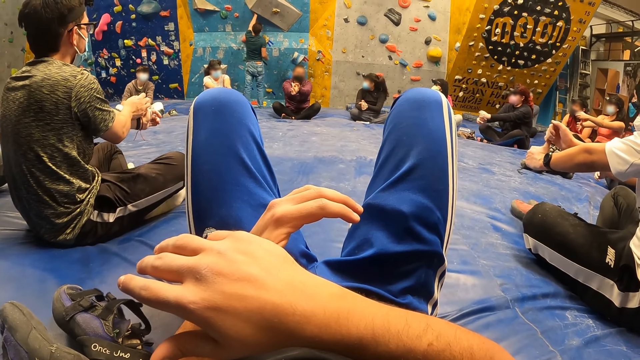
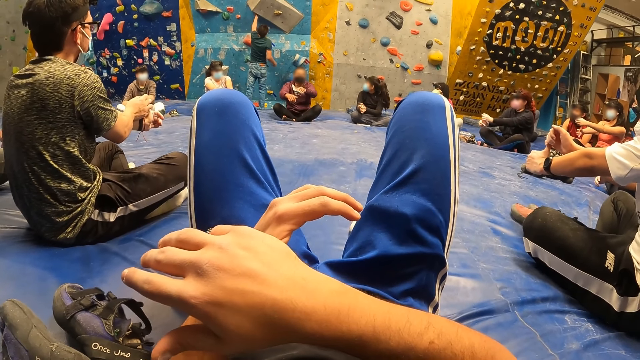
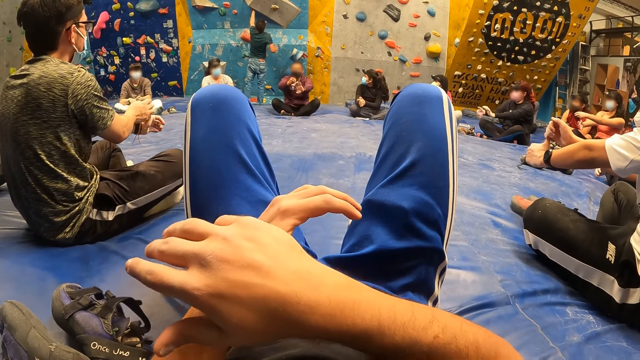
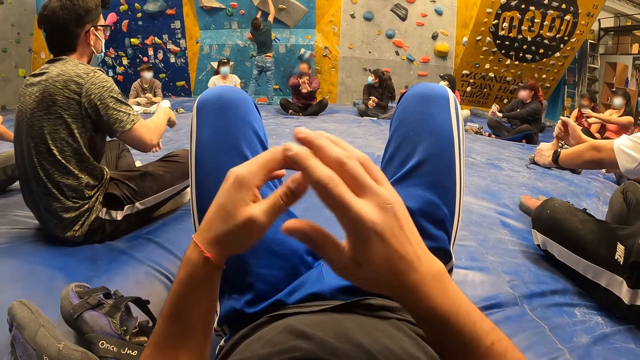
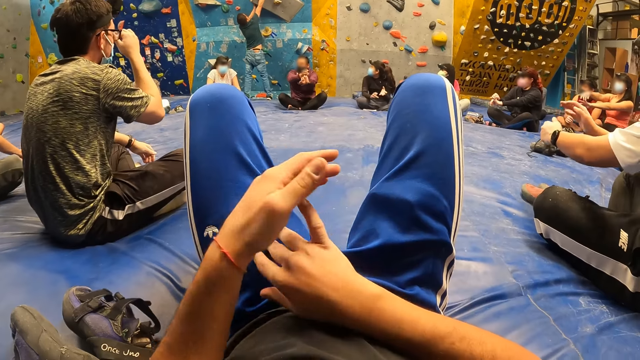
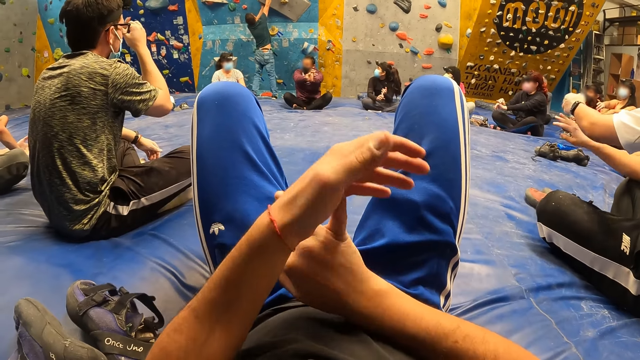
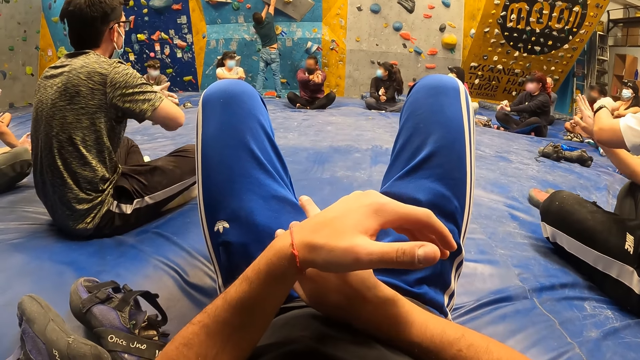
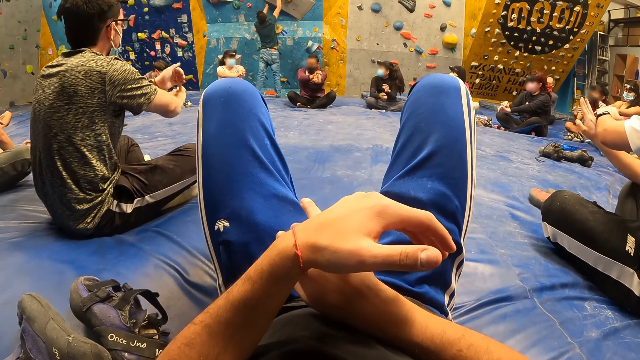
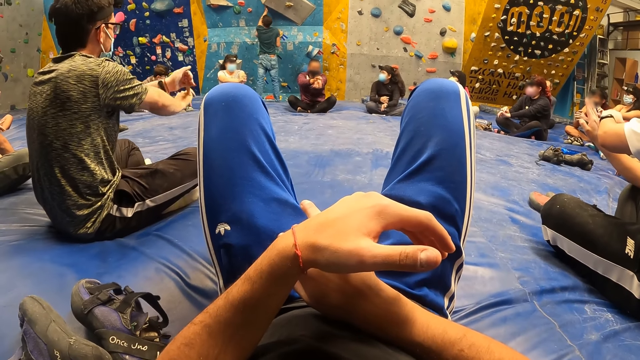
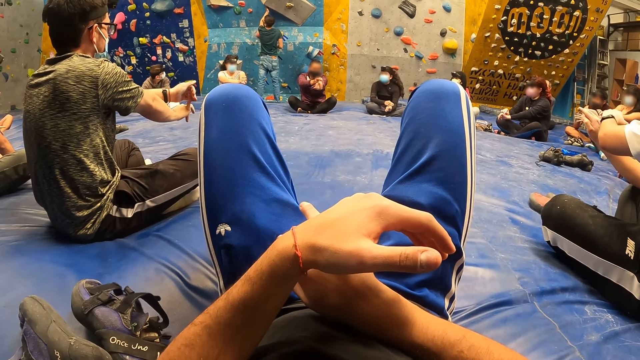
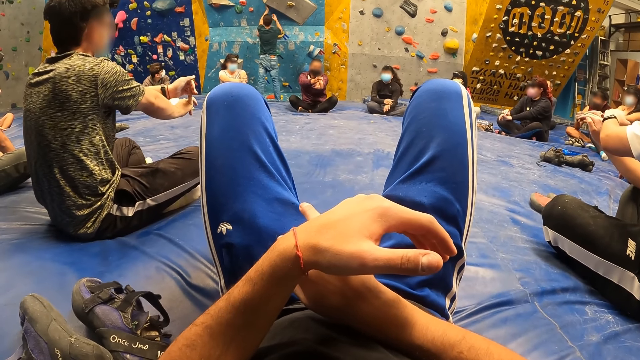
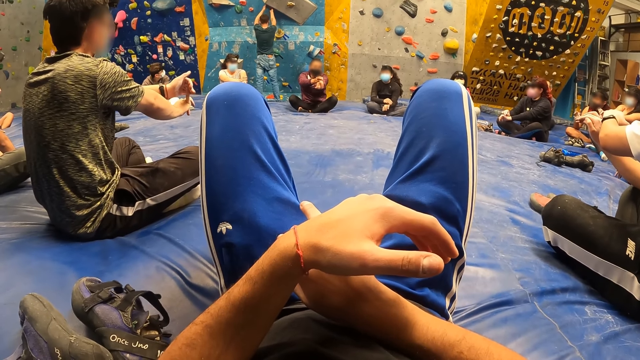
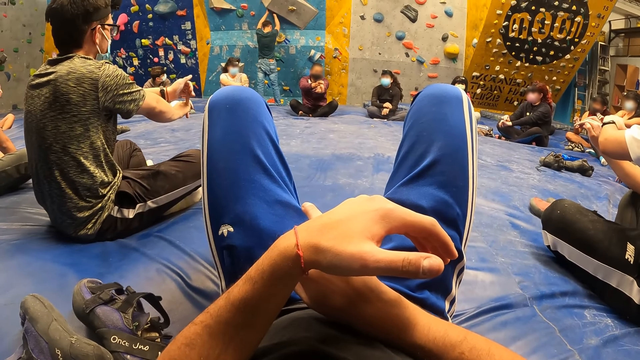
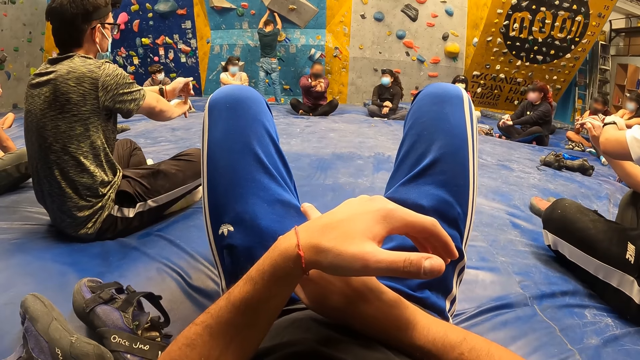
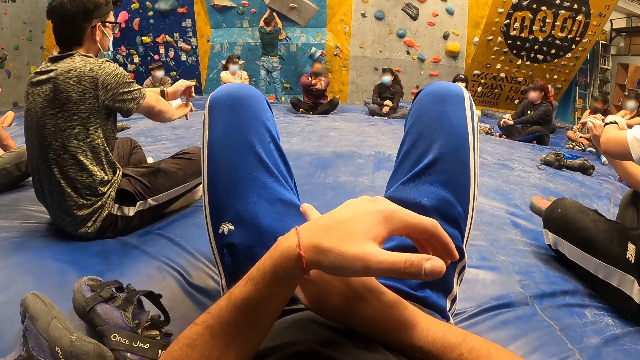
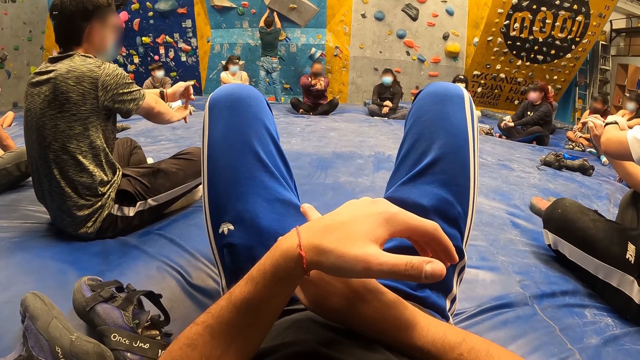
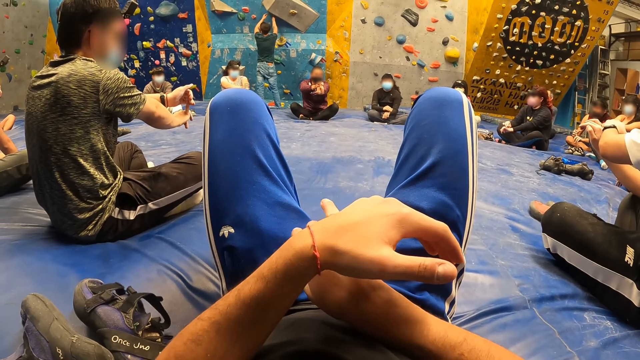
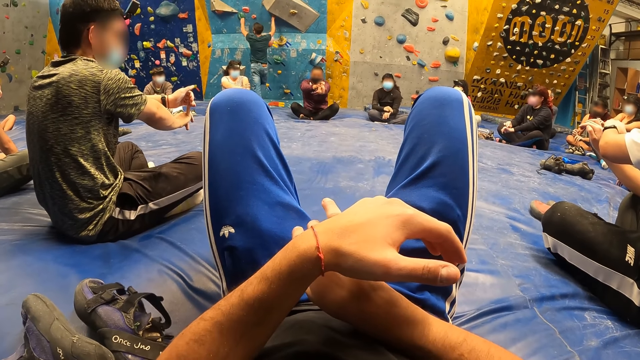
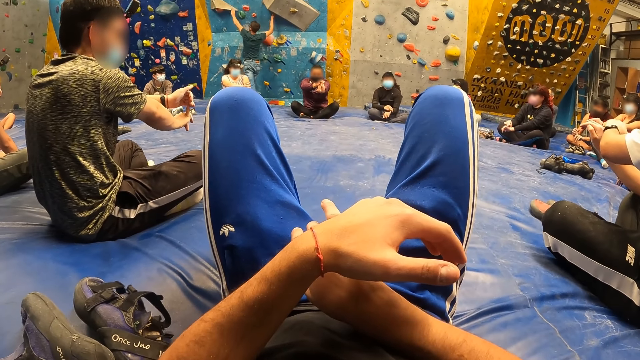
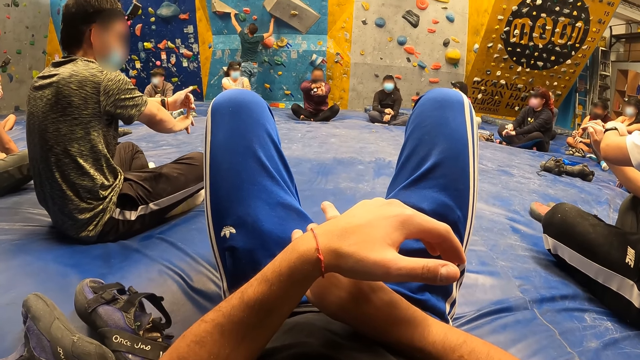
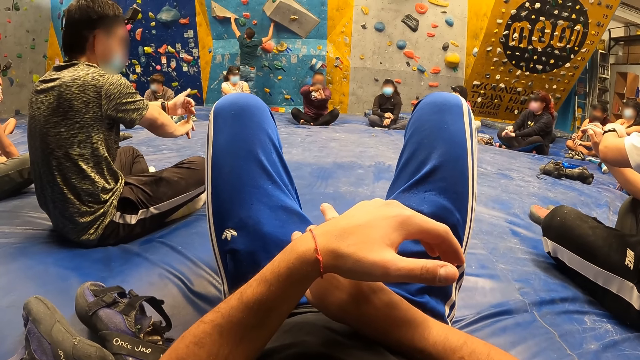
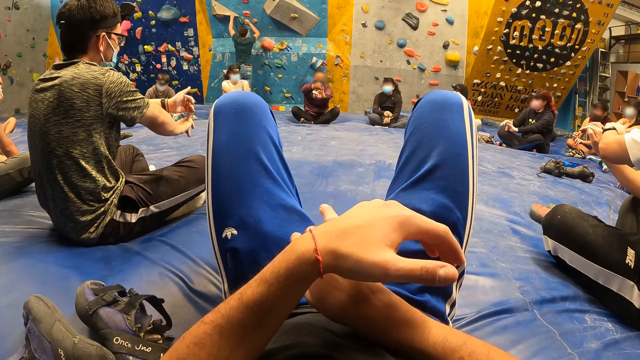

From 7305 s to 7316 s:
The camera wearer moves the hands. A man itches his face with his right thumb. The camera wearer stretches the last finger of his right hand with his left hand. Another man stretches the last finger of his right hand with his left hand. The first man stretches the last finger of his right hand with his left hand. The first man puts the hands together and straightens the hands. The camera wearer looks at the other man. The other man puts the hands on the wall.

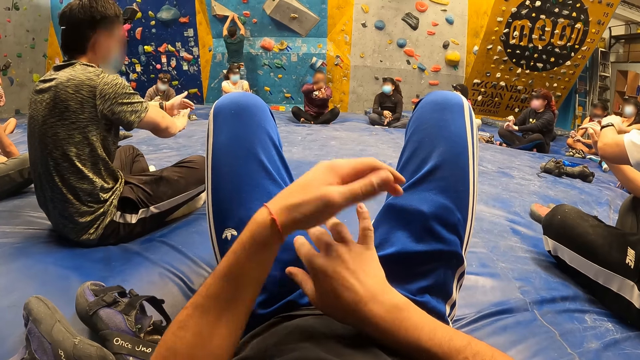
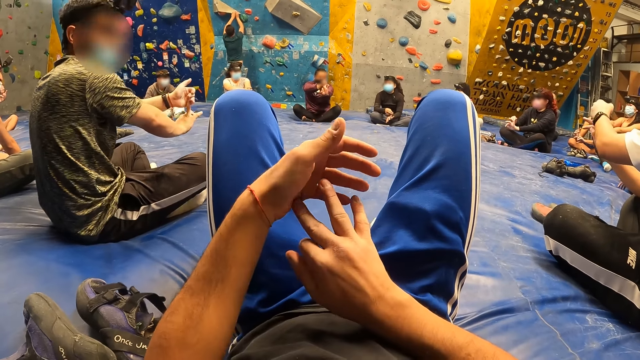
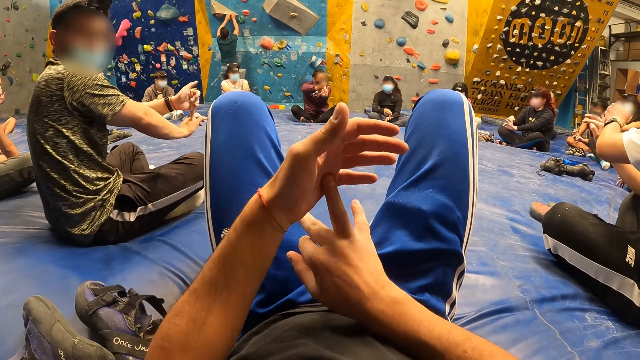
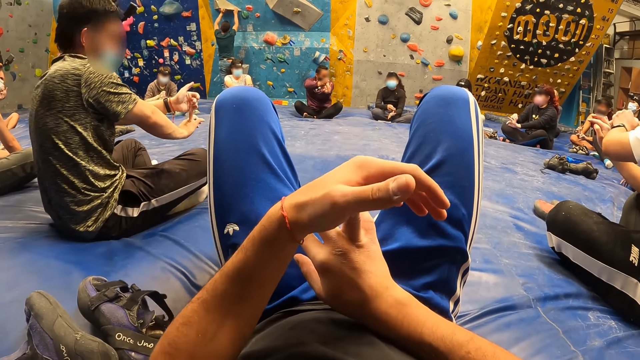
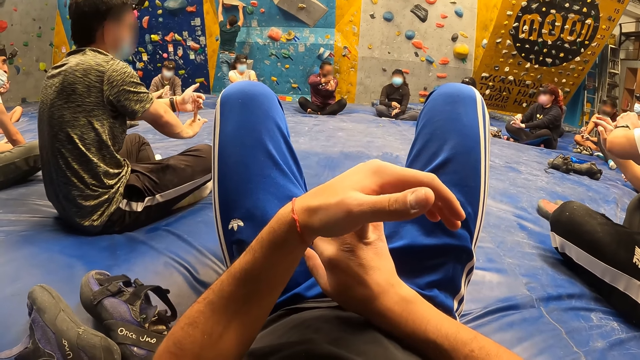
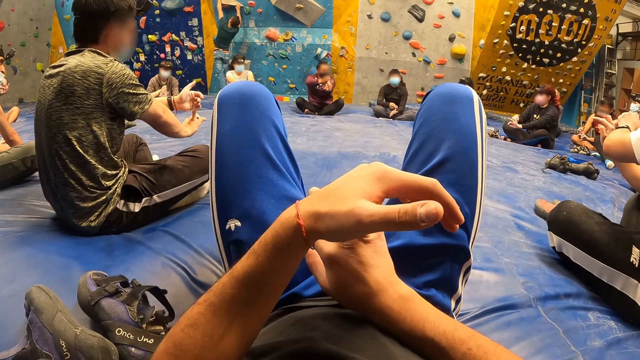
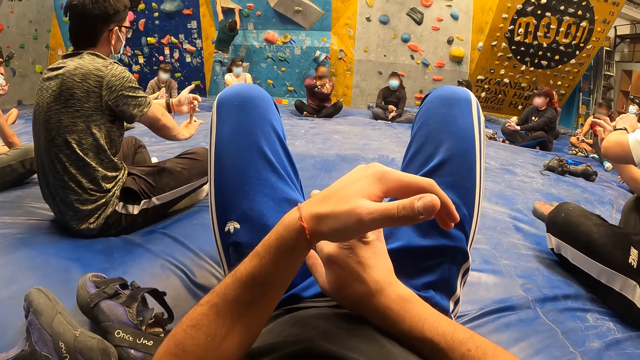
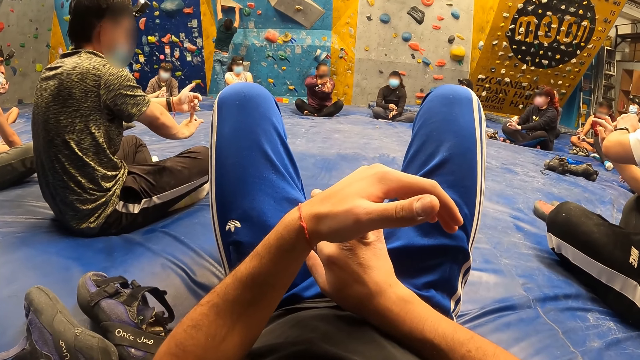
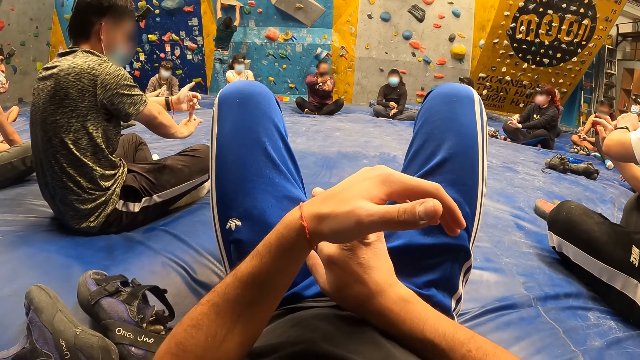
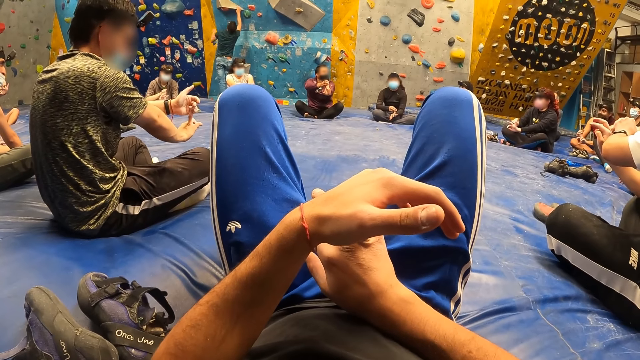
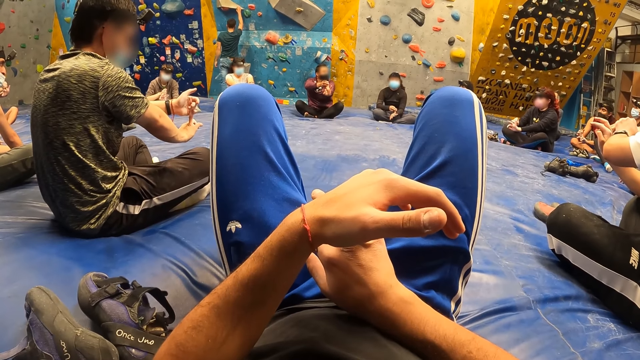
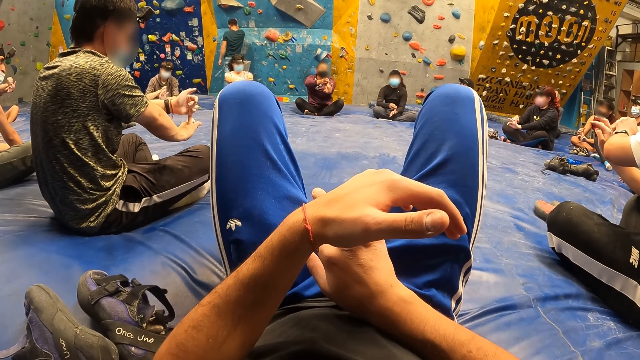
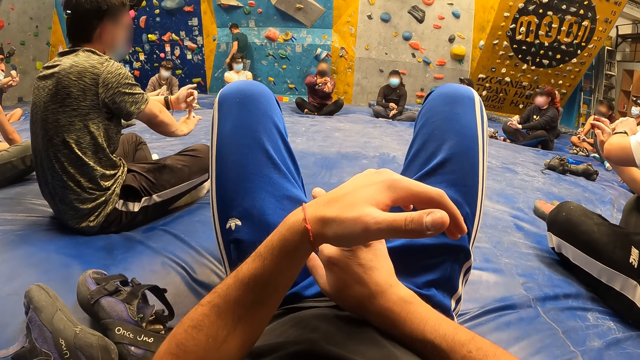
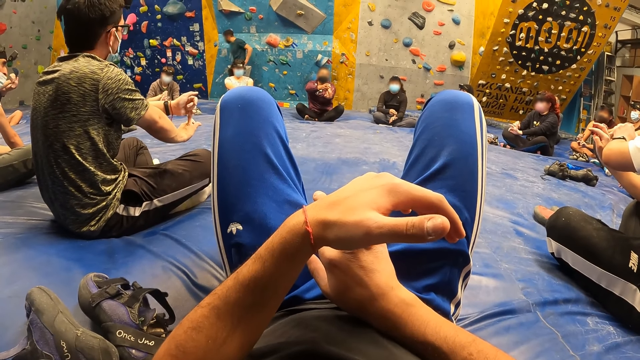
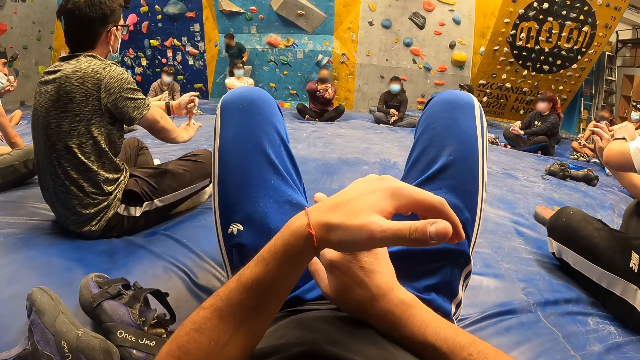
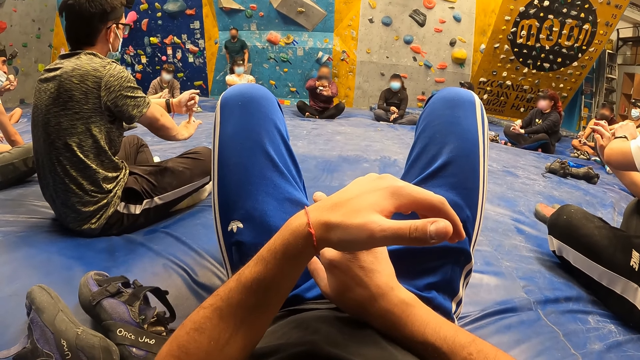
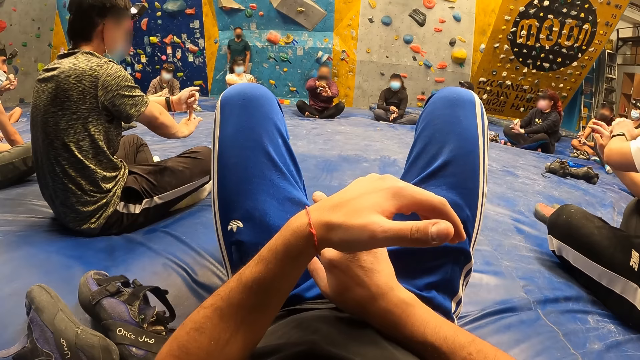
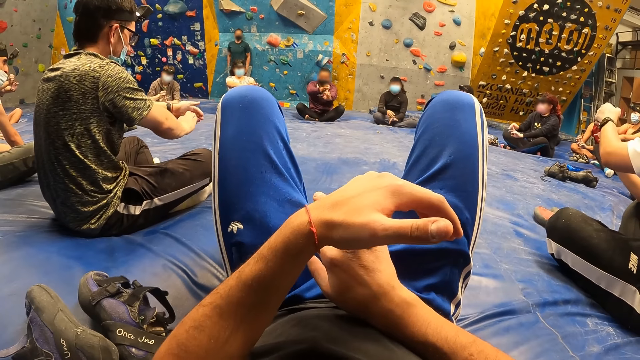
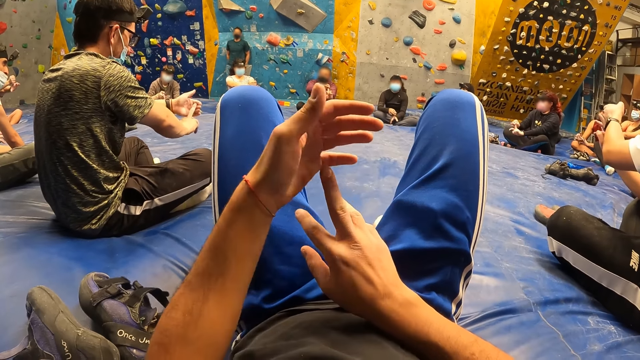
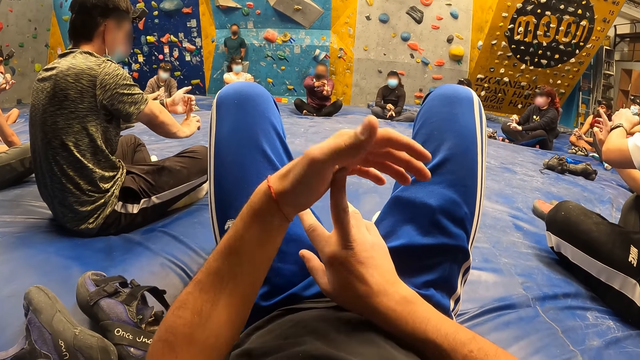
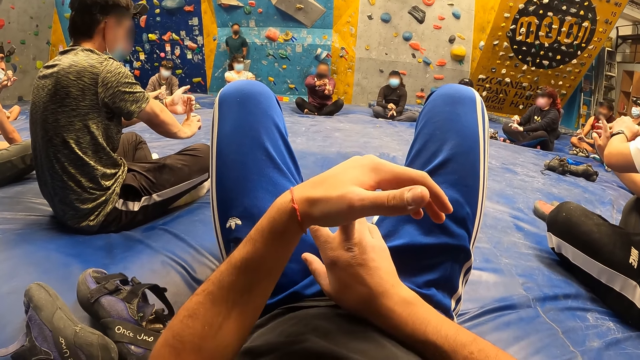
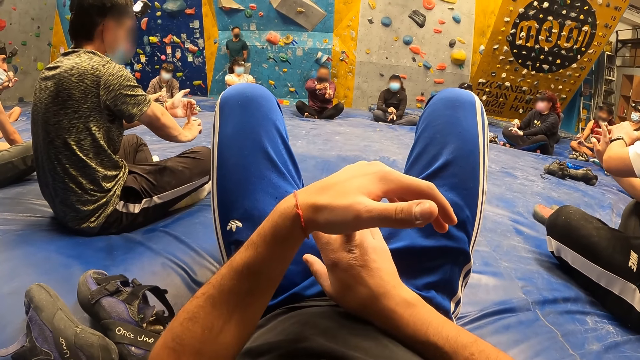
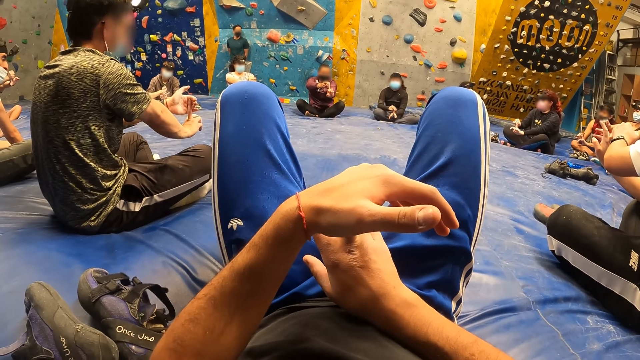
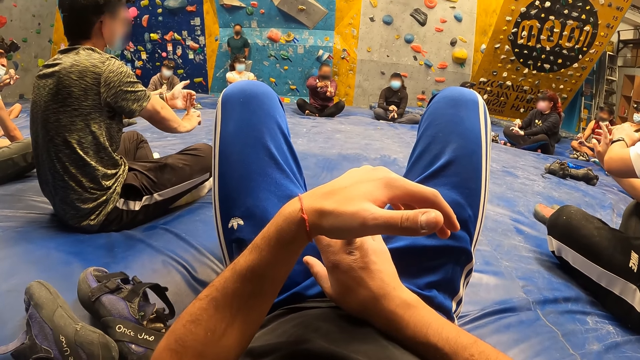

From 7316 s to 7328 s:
A man stretches a finger of his right hand with his left hand. The camera wearer puts the hands together. Another man stretches a finger of his right hand with his left hand. The camera wearer stretches a finger of his right hand with his left hand. The first man looks at the camera wearer and looks at the wall. The other man stands beside the wall. The instructor stretches a finger of his left hand with his right hand. The camera wearer moves the hands. The other man stretches a finger of his right hand with his left hand. The first man stretches a finger of his right hand with his left hand. The camera wearer puts the hands together and stretches a finger of his right hand with his left hand.
